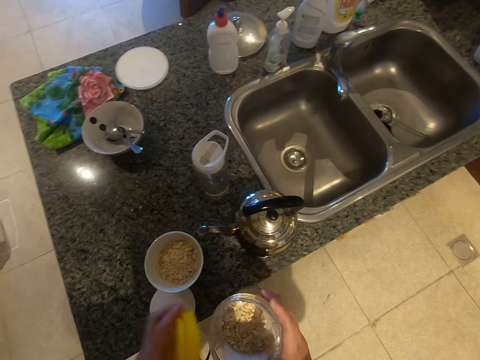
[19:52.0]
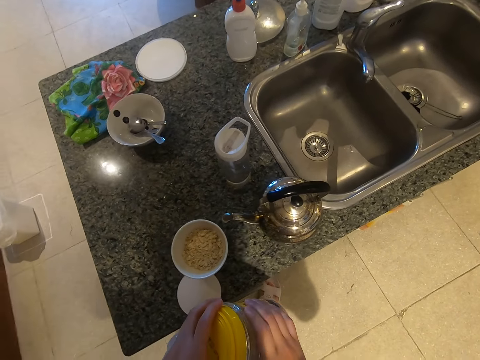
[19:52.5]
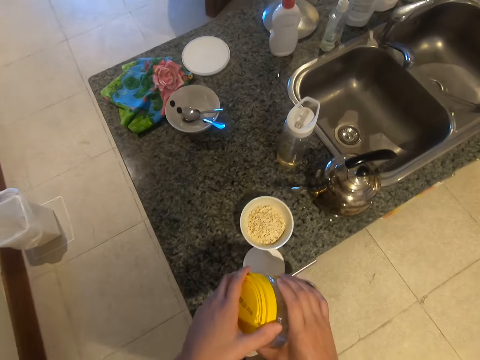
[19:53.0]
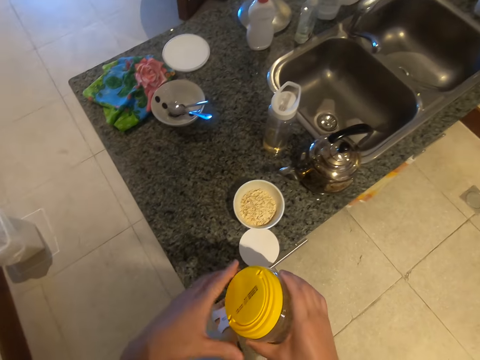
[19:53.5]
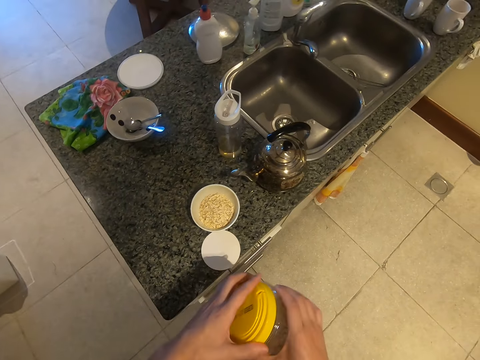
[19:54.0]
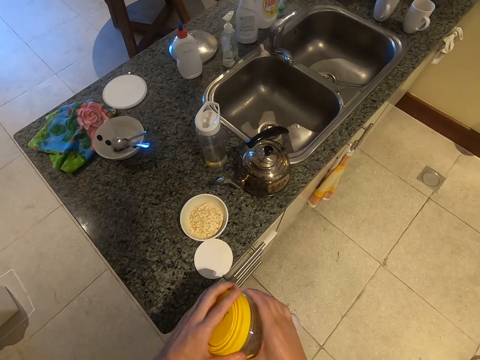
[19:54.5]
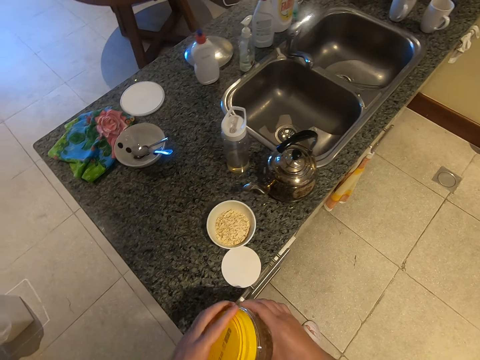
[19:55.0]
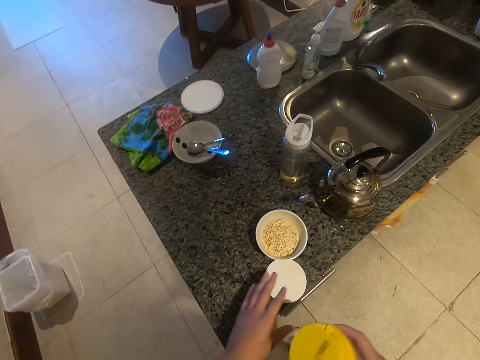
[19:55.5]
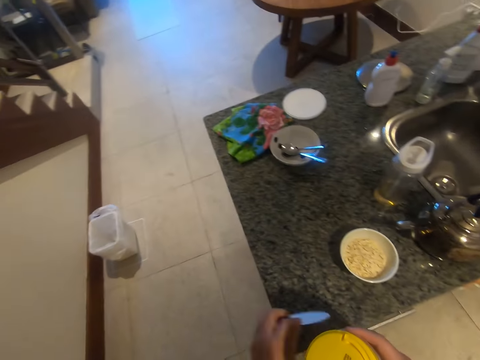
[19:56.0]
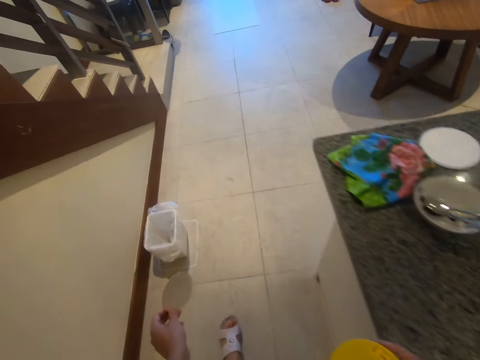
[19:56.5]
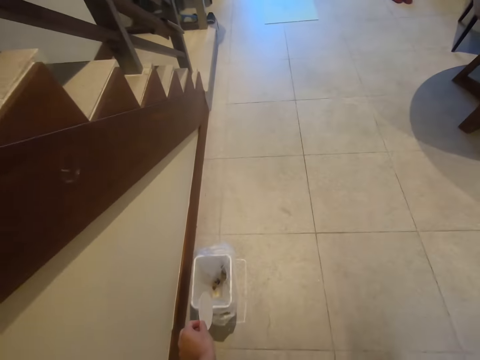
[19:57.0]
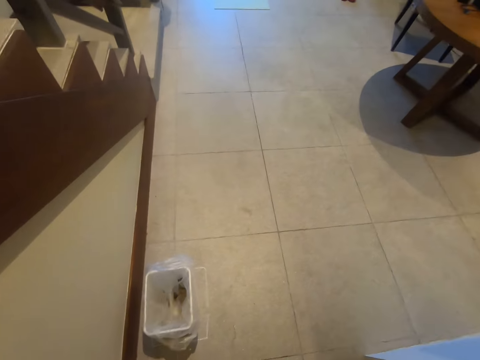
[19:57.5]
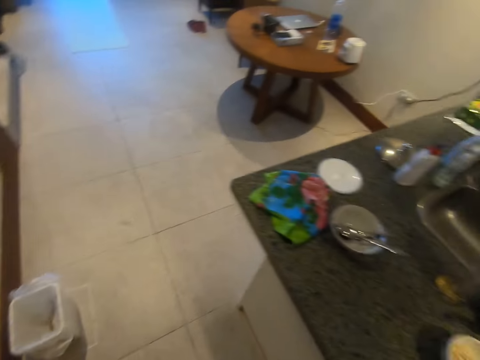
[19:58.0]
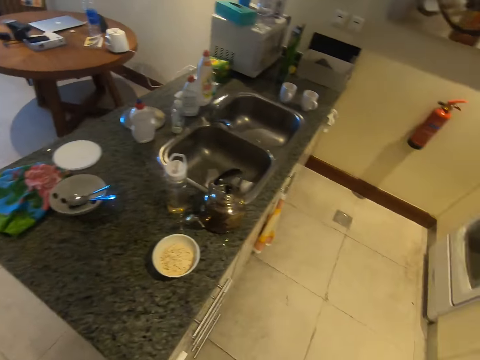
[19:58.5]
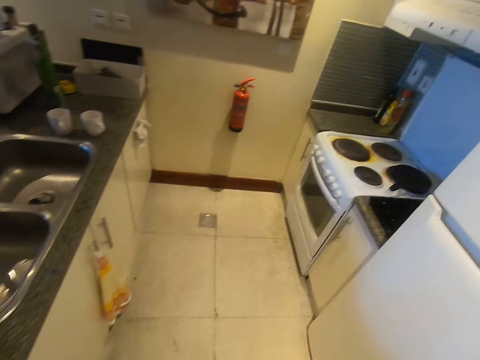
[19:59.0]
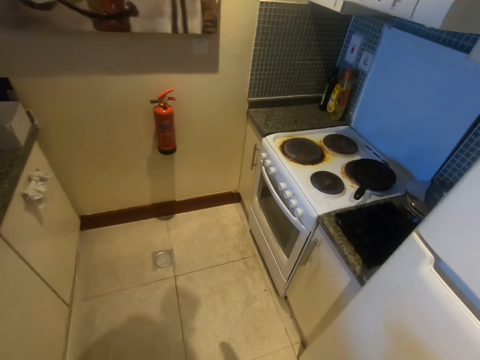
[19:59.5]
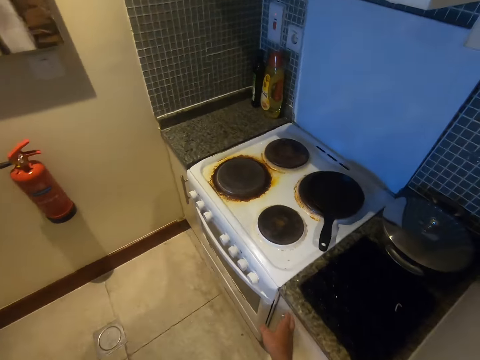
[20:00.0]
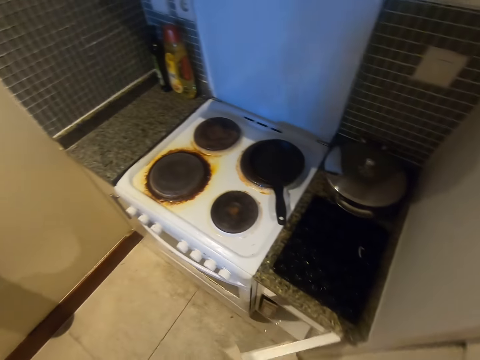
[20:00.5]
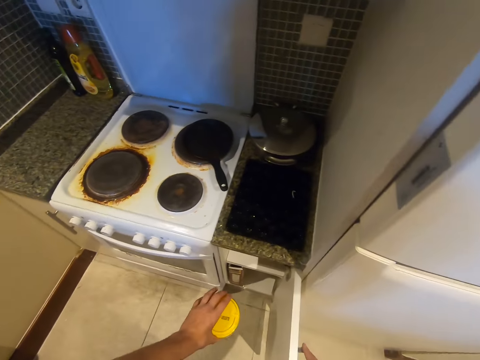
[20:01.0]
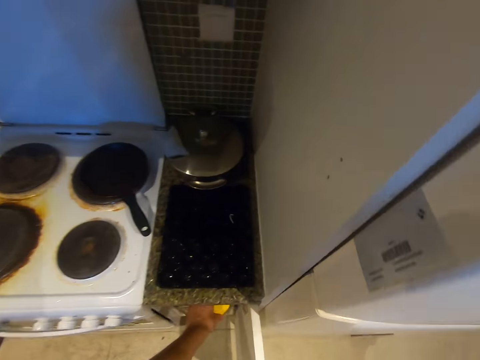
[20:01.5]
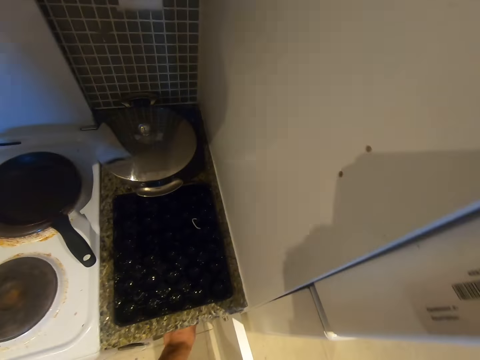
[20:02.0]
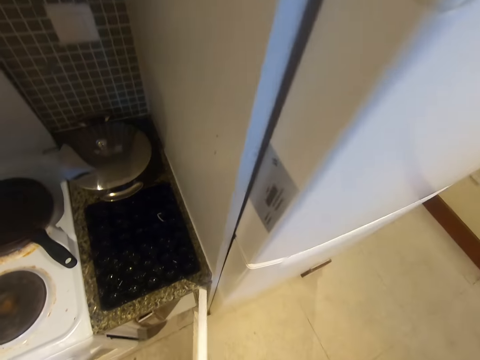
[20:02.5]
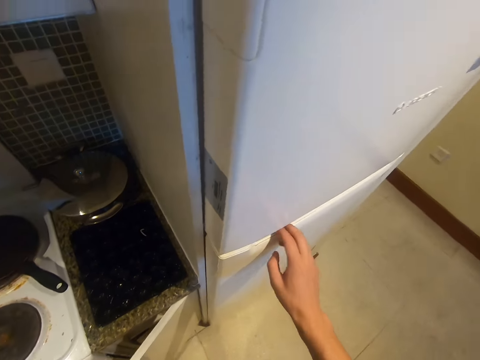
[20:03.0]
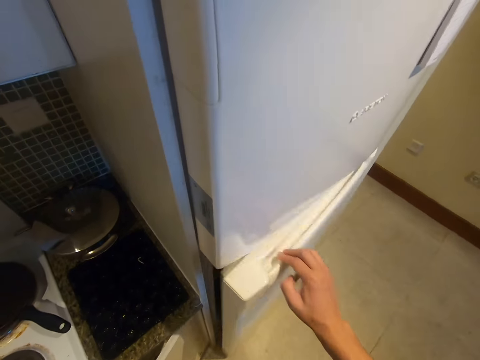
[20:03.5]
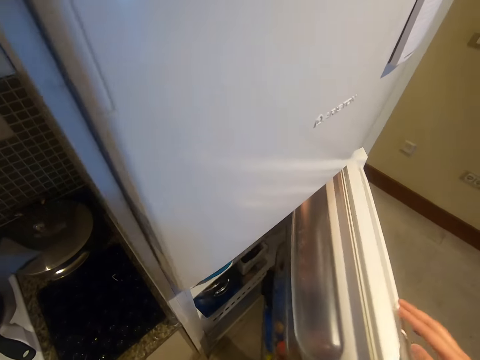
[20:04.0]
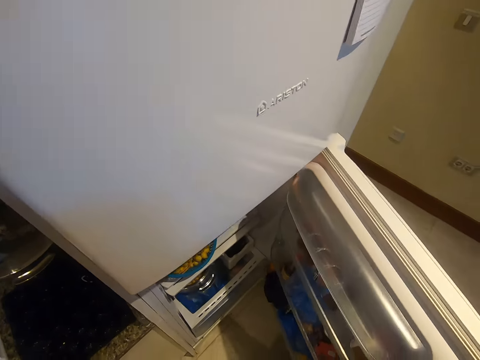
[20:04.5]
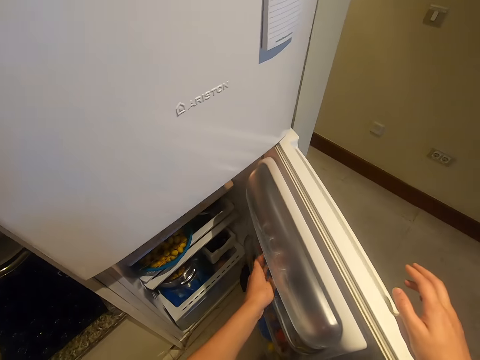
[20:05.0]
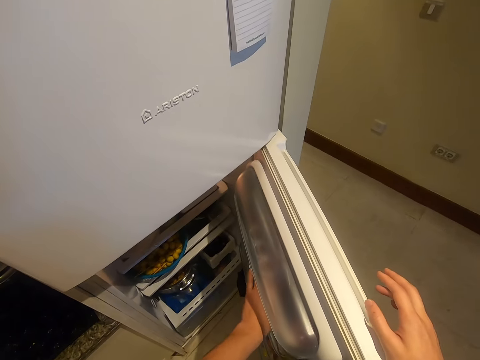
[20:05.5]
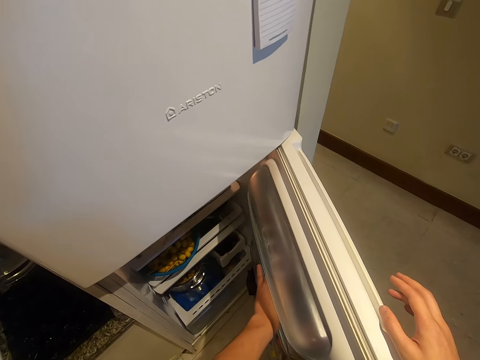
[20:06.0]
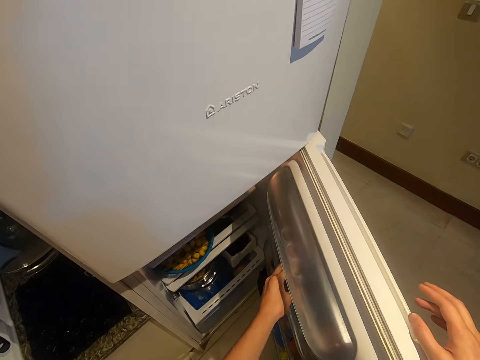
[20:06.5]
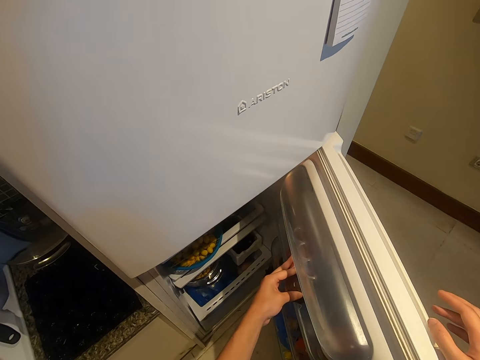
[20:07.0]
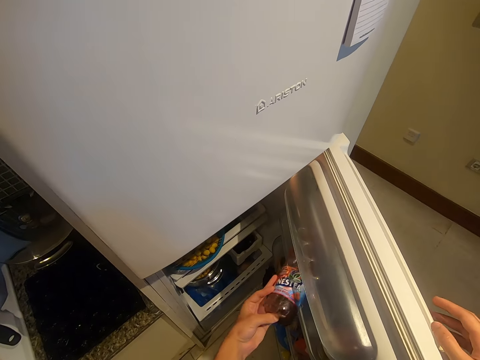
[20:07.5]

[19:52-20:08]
The camera wearer closes the container. They pick up a paper from the table. They throw the paper in the dustbin. They walk around the room. They open the kitchen cabinet. They put the container in the kitchen cabinet. They close the kitchen cabinet. They open the fridge. They pick up a bottle, Nestea, from the fridge.

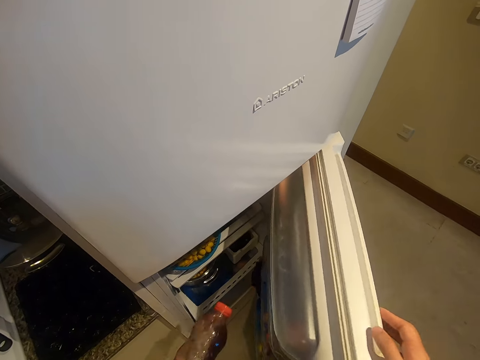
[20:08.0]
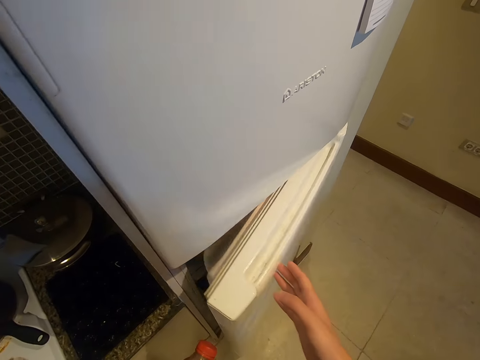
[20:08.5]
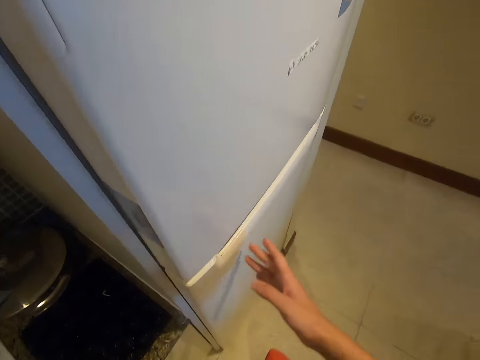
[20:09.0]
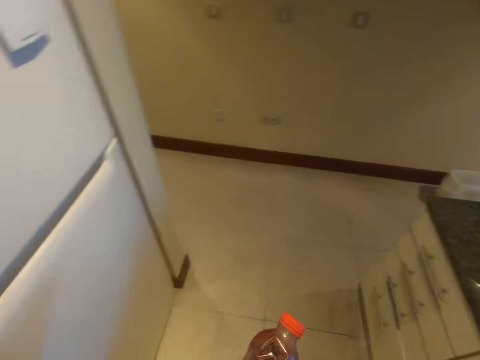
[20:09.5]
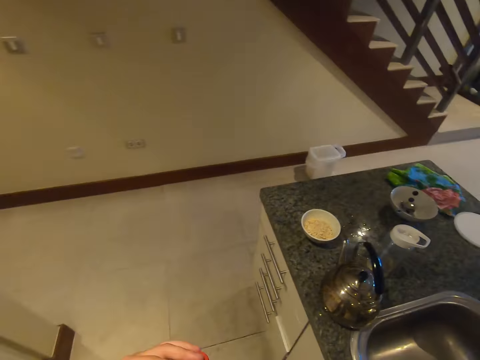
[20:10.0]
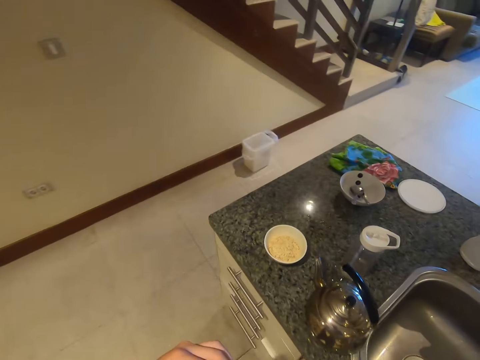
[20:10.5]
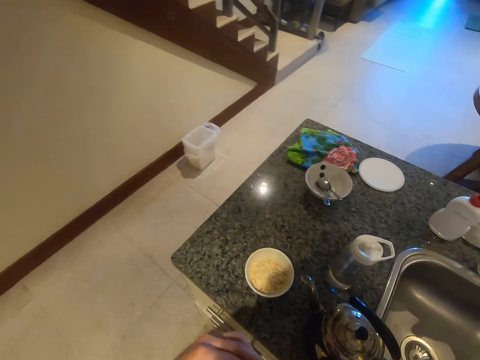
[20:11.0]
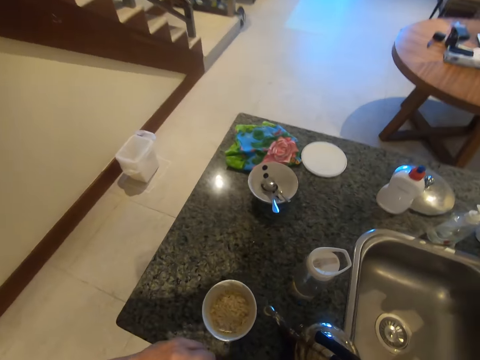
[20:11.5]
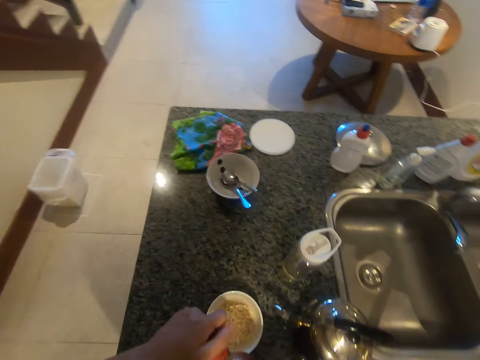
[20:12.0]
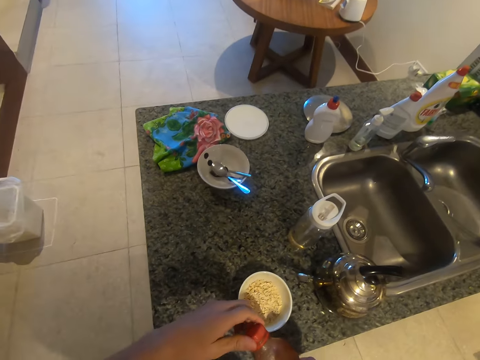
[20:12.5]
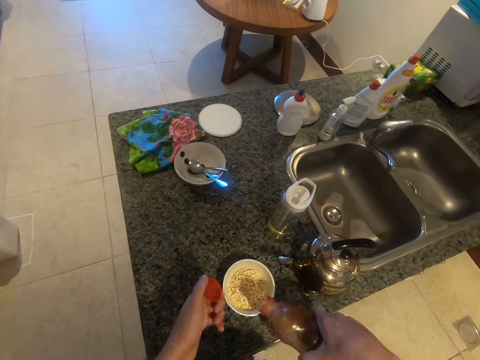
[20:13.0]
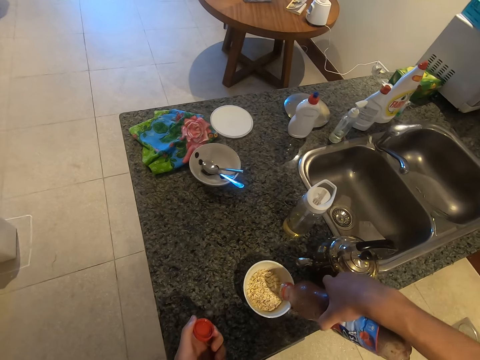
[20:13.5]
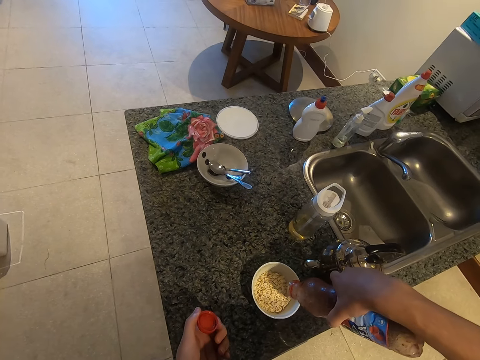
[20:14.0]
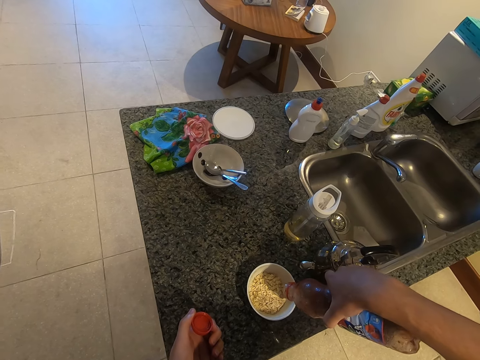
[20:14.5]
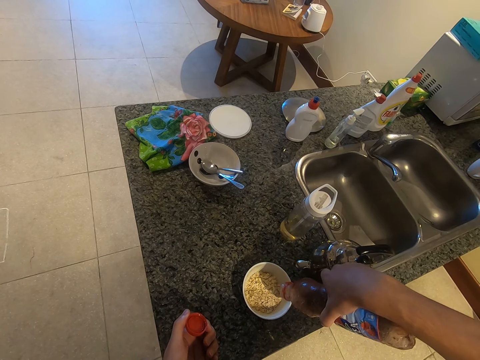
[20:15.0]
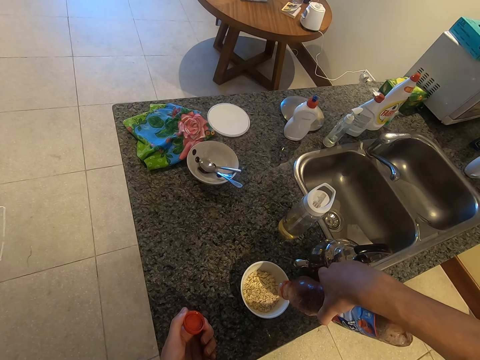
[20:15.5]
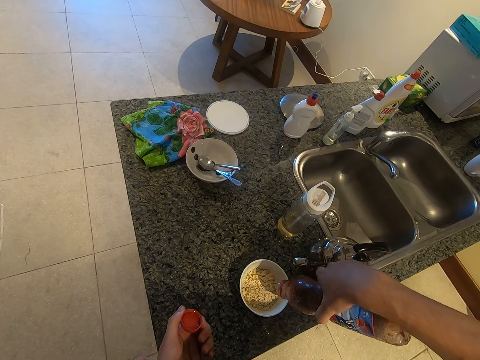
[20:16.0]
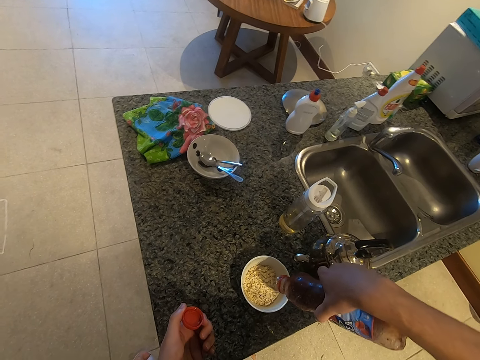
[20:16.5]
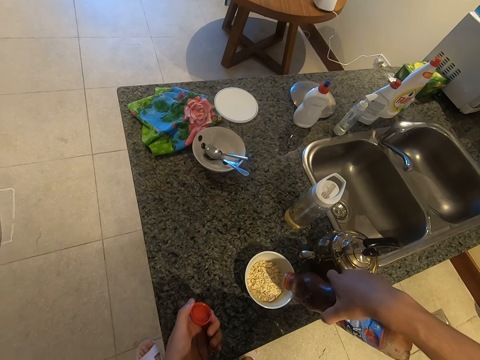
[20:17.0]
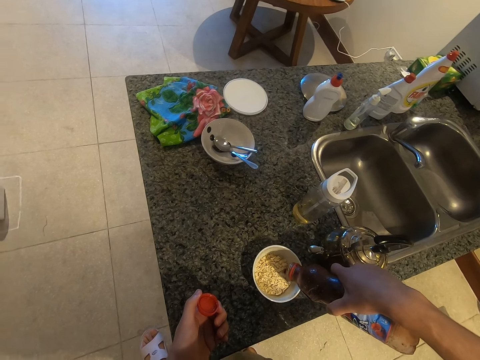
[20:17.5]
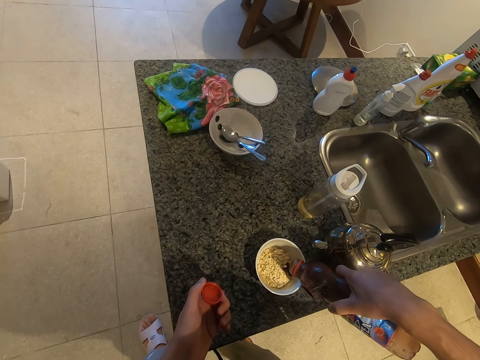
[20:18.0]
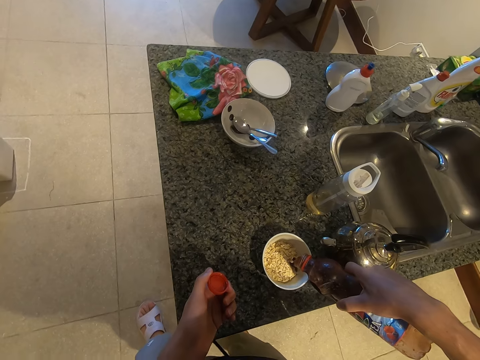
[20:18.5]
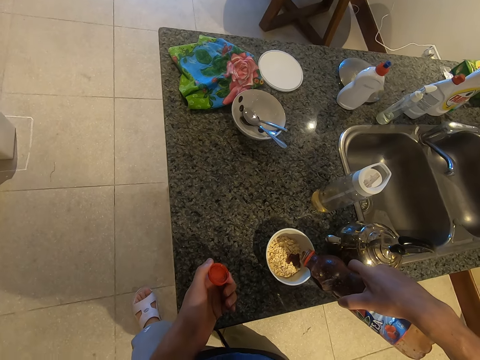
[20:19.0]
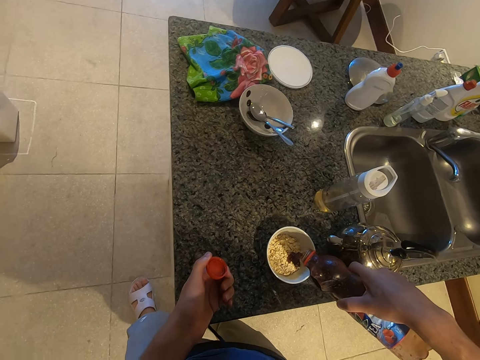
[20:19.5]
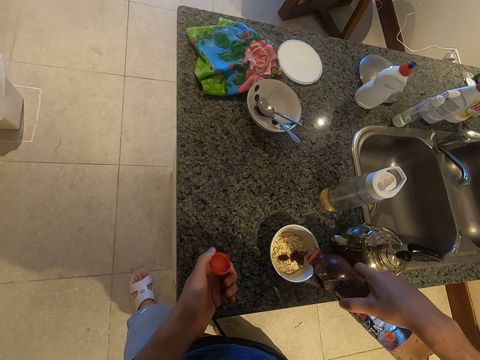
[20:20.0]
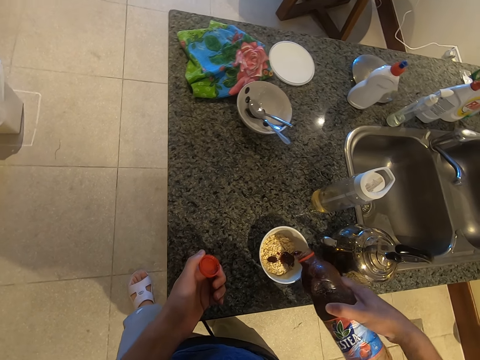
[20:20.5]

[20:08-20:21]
The camera wearer closes the fridge. They walk around the room. They open the Nestea and pour the Nestea in the bowl.
